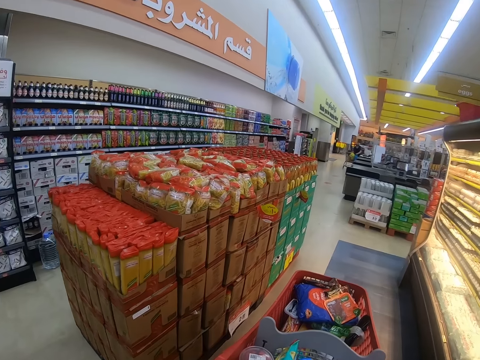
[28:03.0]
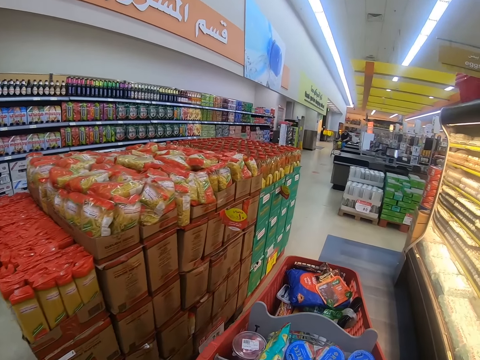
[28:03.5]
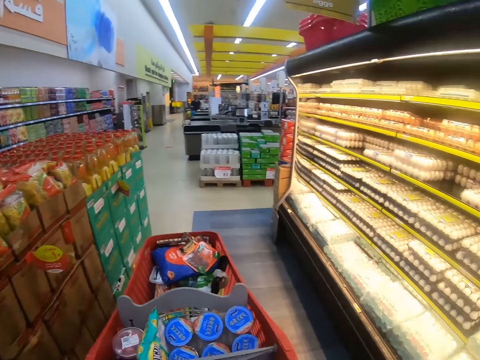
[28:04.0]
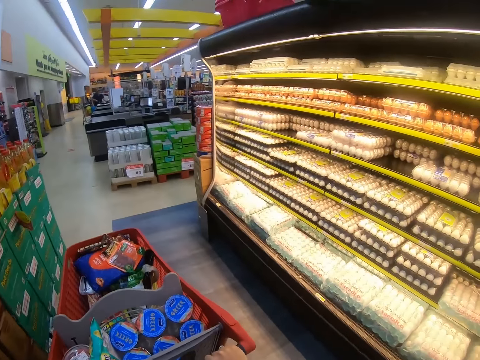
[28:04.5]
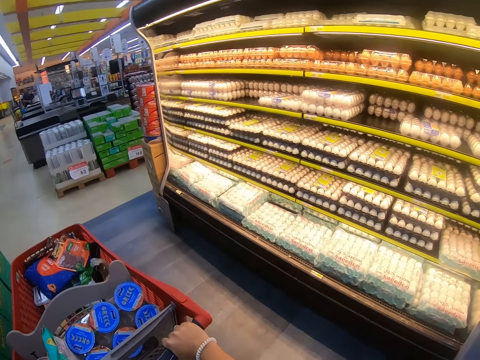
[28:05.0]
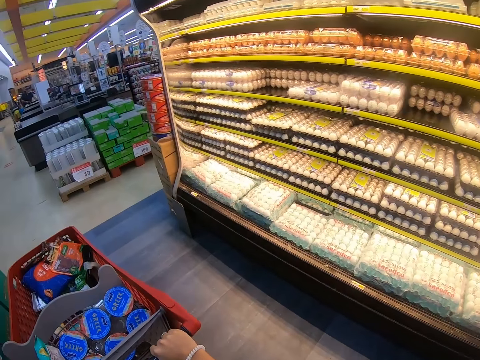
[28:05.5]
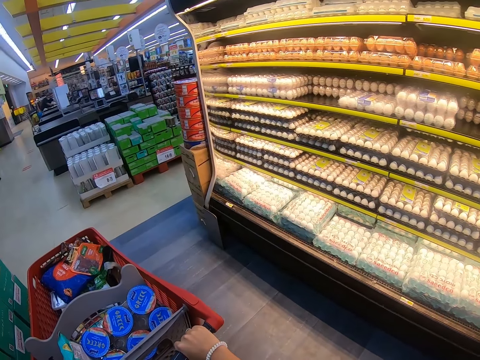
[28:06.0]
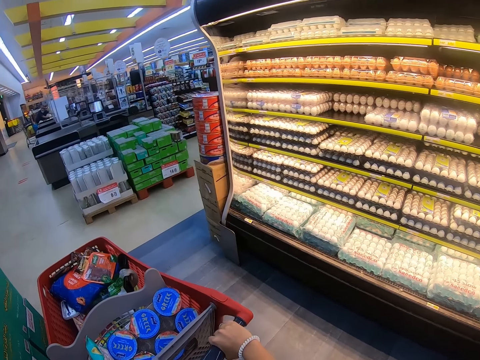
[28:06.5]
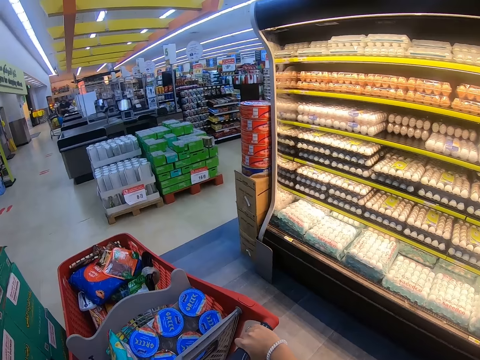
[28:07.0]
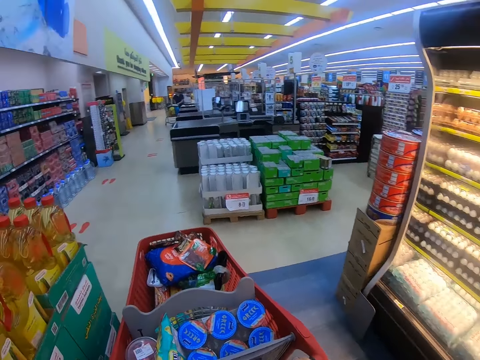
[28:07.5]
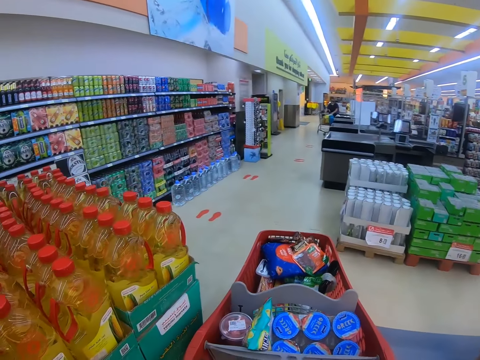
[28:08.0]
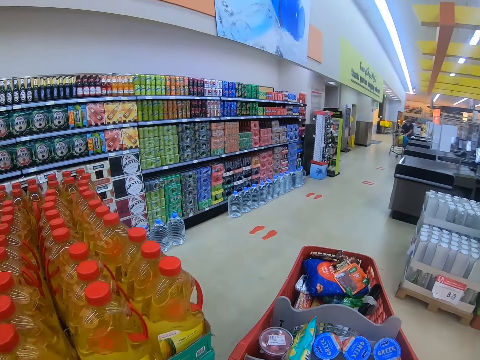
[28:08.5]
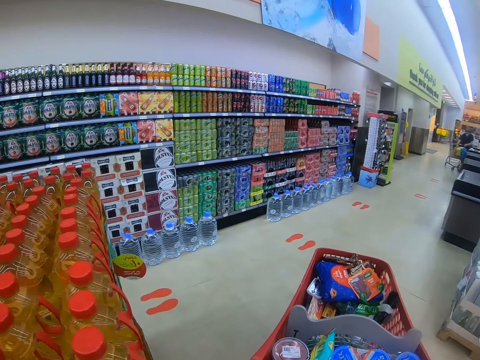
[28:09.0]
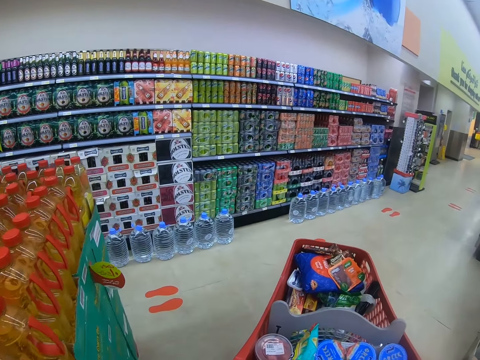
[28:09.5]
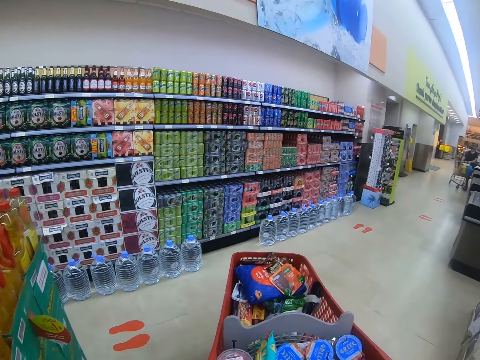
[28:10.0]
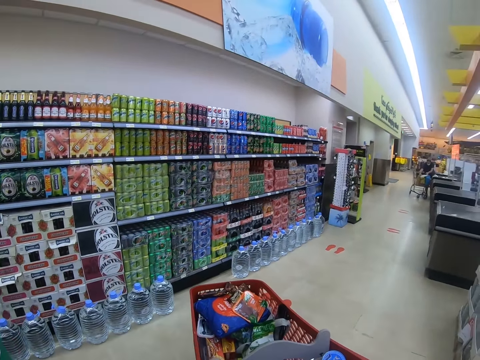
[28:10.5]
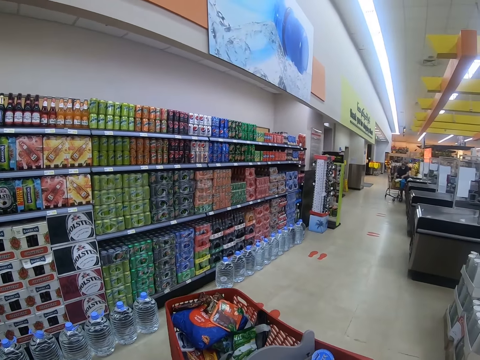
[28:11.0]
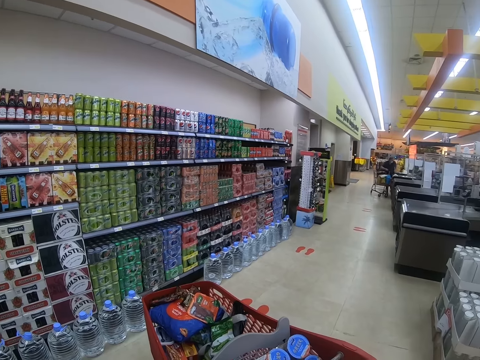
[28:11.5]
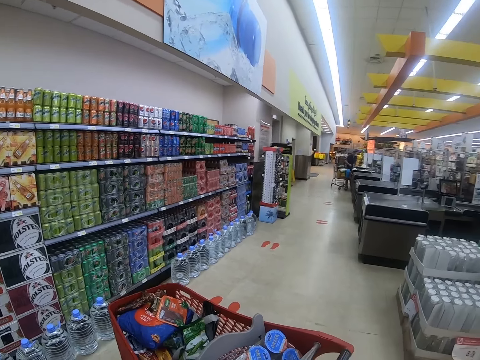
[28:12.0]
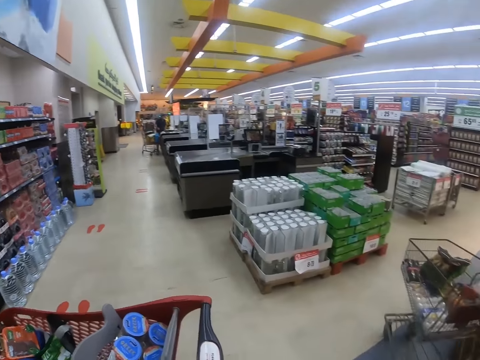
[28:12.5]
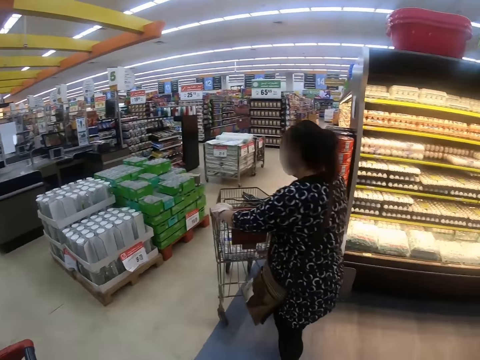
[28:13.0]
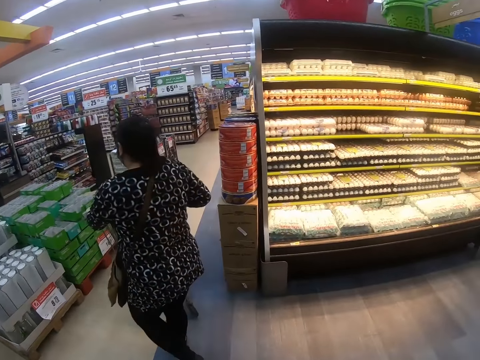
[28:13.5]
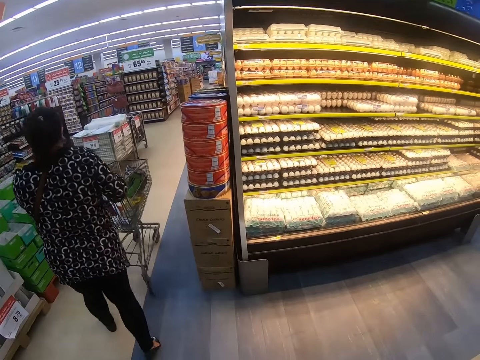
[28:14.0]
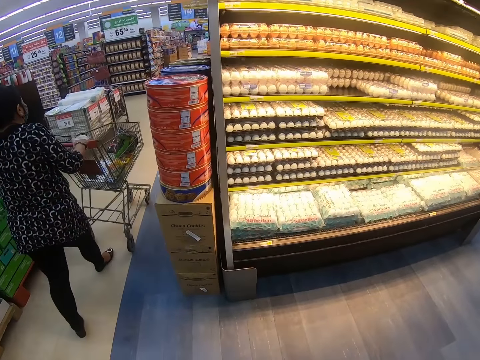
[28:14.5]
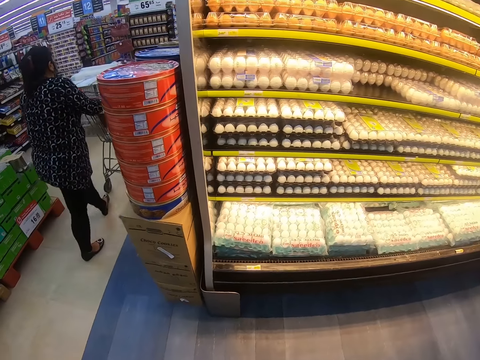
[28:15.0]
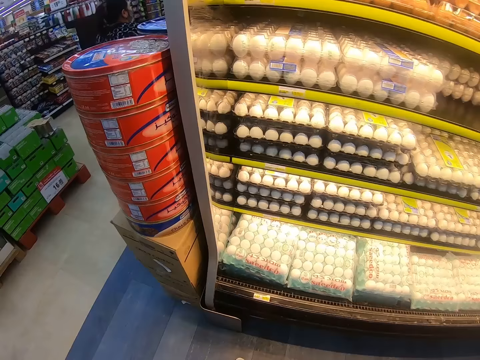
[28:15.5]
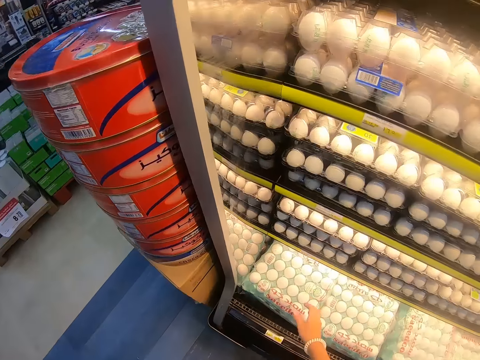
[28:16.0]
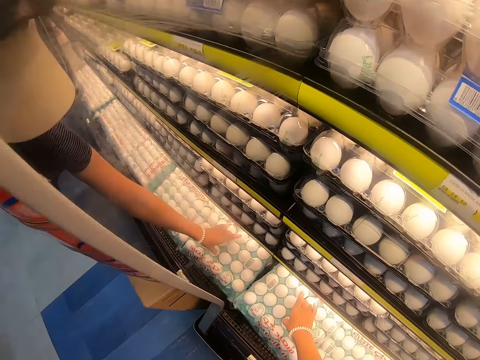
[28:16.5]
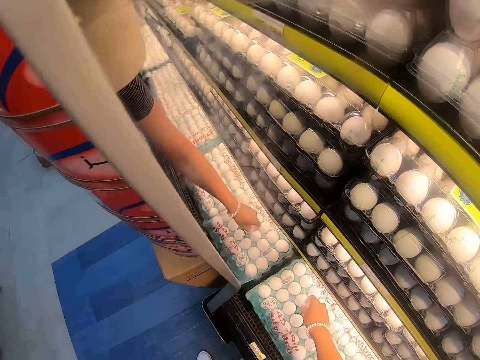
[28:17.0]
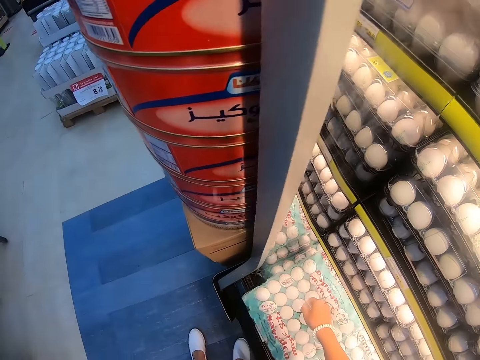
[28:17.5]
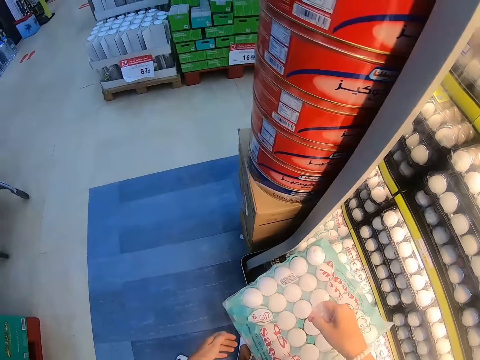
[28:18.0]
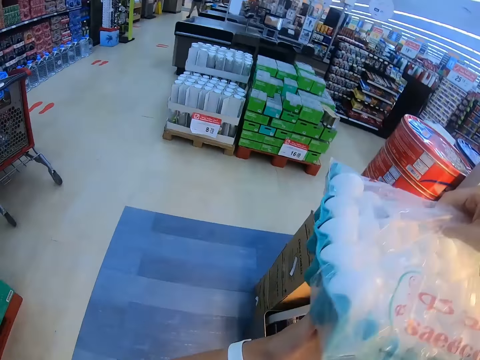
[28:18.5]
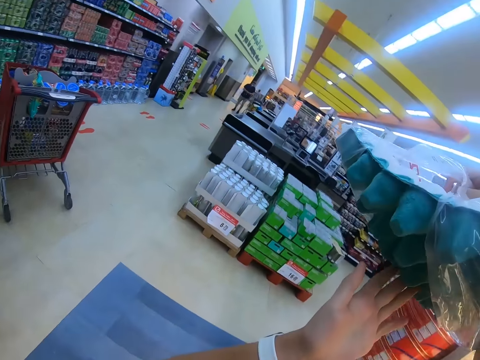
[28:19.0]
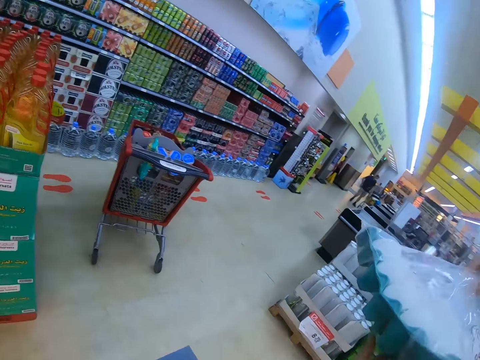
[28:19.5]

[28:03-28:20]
The camera wearer looks around. They stop the trolley. A lady steps forward. The camera wearer walks around the supermarket. They step forward. They pick up eggs on the shelf. They step forward.

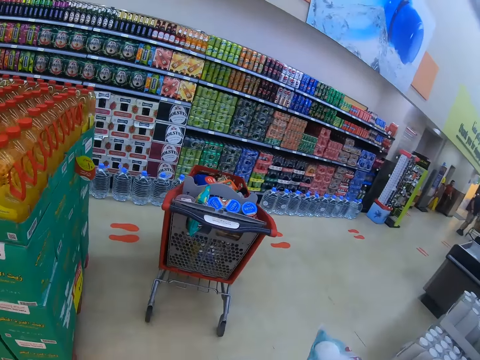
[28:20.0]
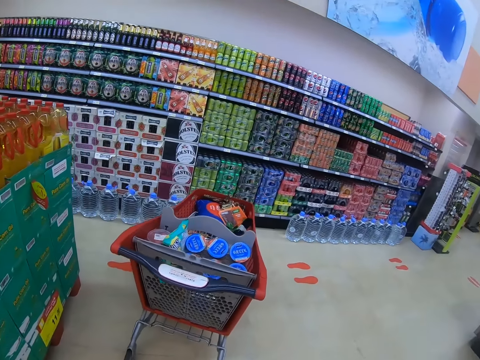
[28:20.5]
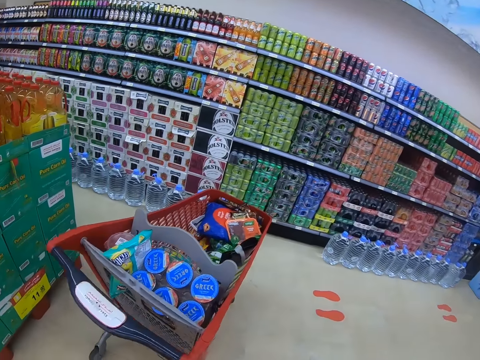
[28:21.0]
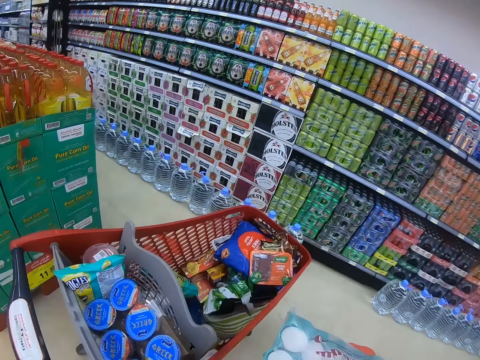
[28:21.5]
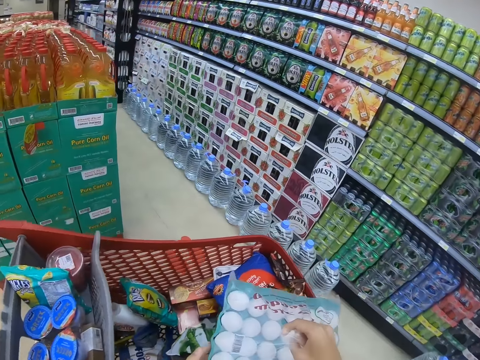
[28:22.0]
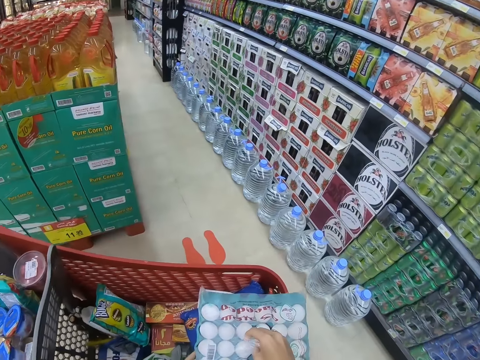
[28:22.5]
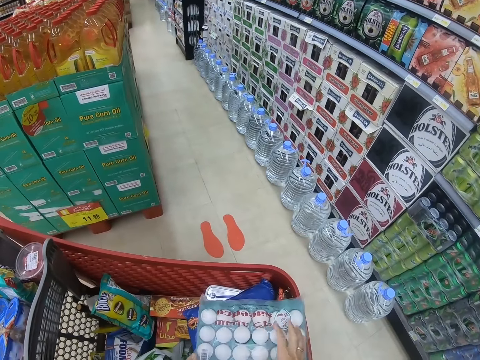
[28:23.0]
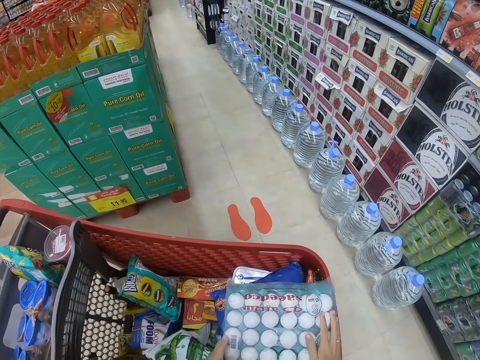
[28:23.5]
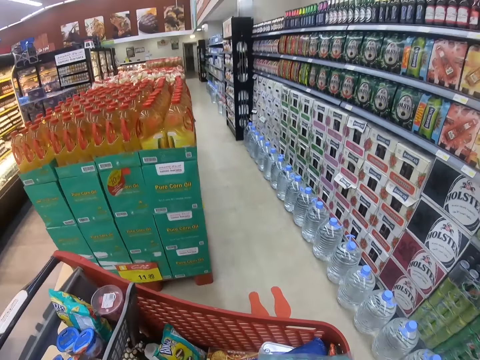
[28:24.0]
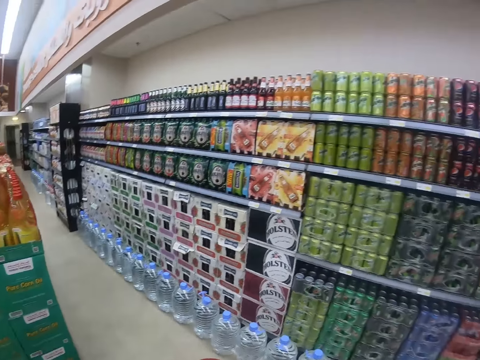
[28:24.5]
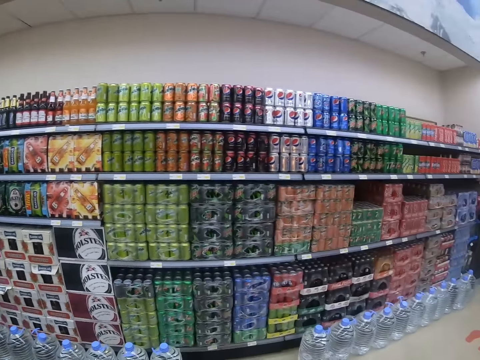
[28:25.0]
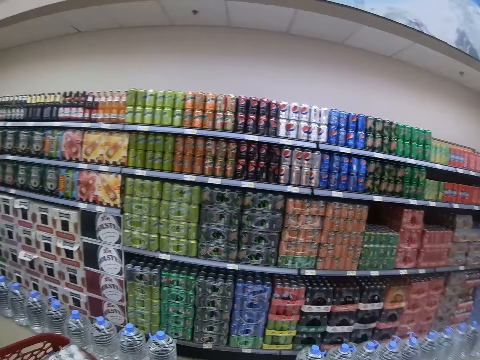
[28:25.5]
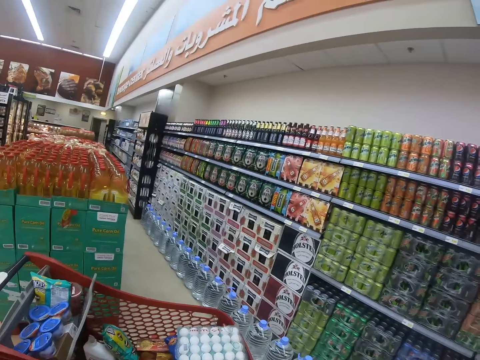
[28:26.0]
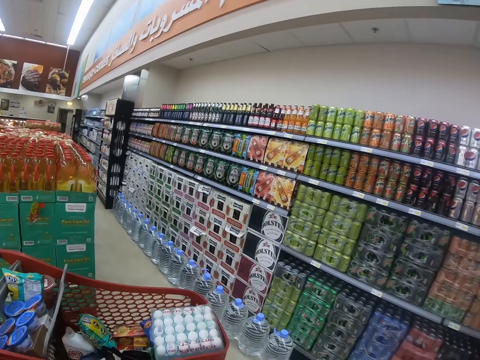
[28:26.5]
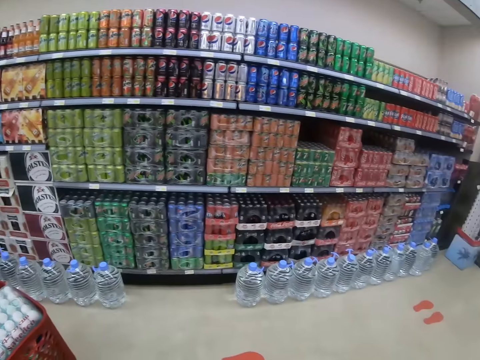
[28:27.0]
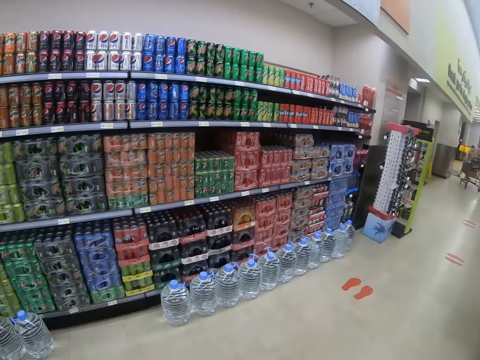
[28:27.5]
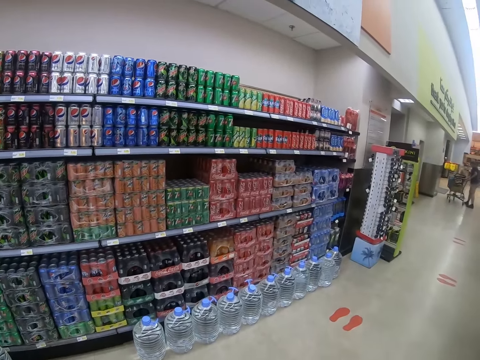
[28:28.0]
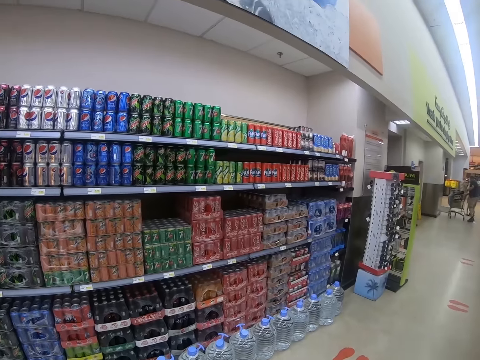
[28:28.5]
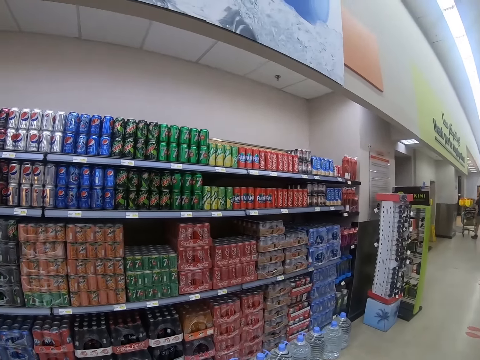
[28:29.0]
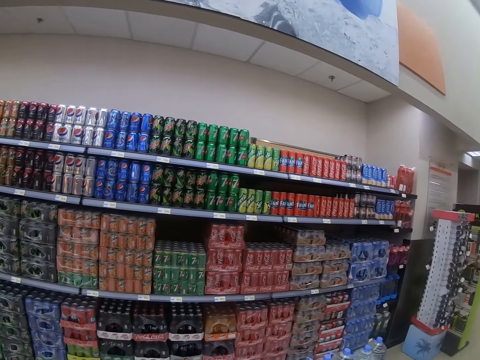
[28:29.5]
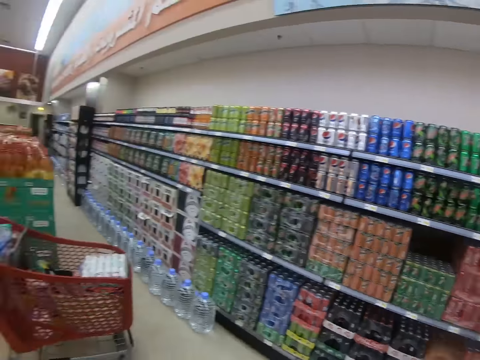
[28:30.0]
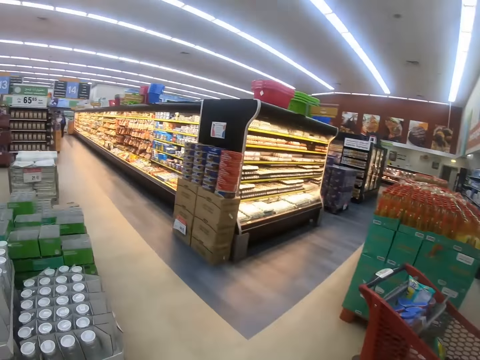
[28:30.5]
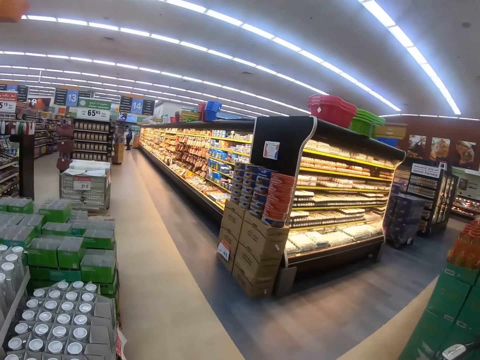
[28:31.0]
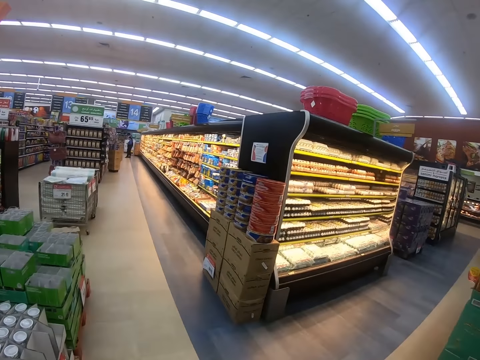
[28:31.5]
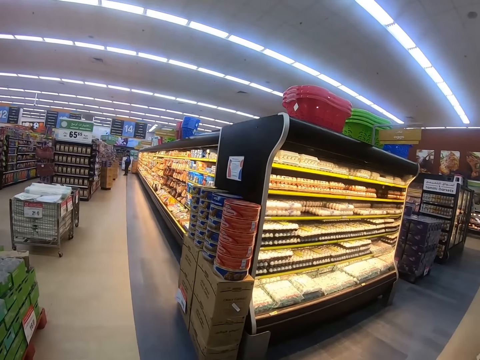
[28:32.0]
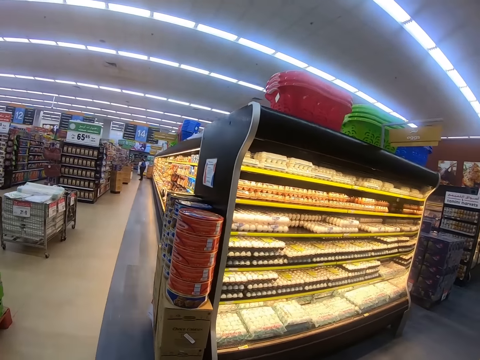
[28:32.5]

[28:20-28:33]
The camera wearer walks around. They place the eggs on the trolley. They look around the supermarket shelf. A man pushes the trolley. The camera wearer walks around the supermarket and looks around the supermarket shelf. They step forward.
